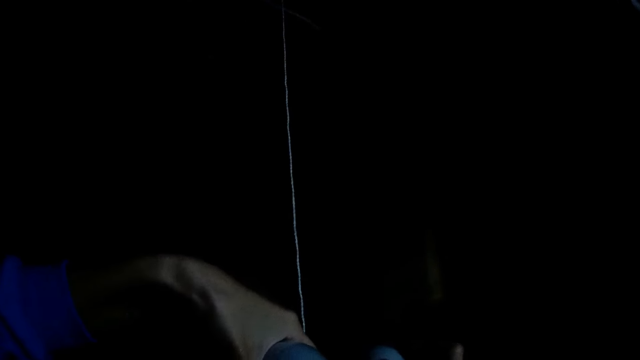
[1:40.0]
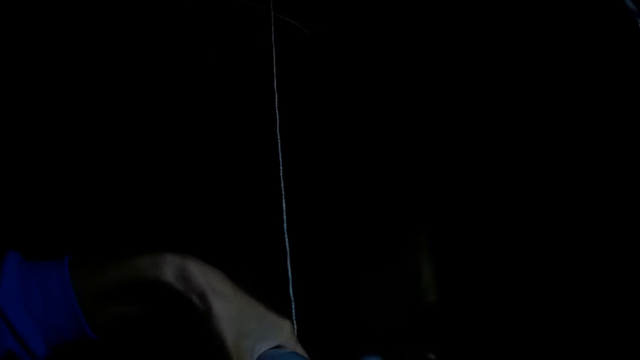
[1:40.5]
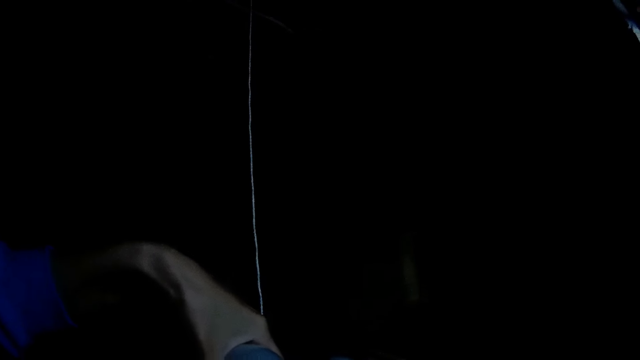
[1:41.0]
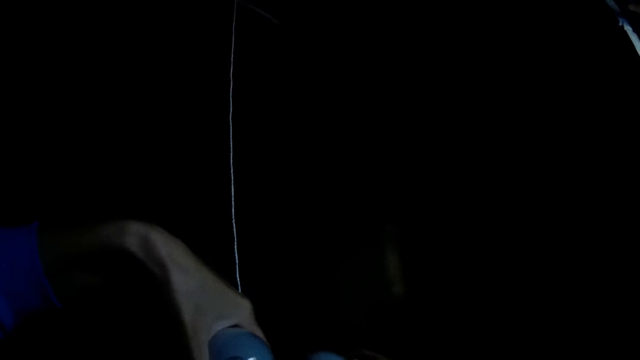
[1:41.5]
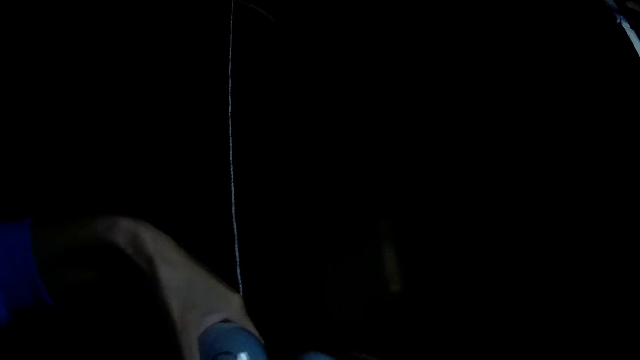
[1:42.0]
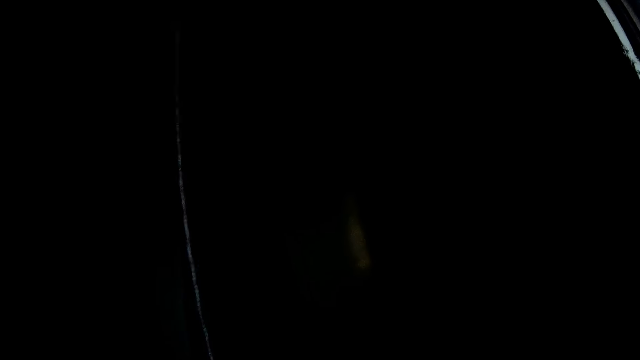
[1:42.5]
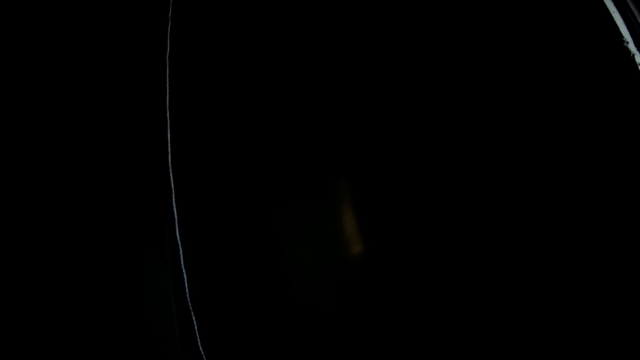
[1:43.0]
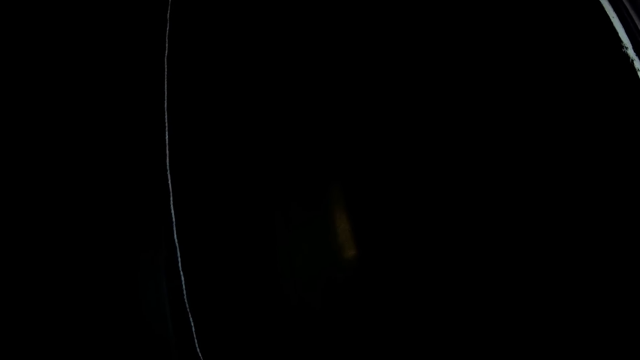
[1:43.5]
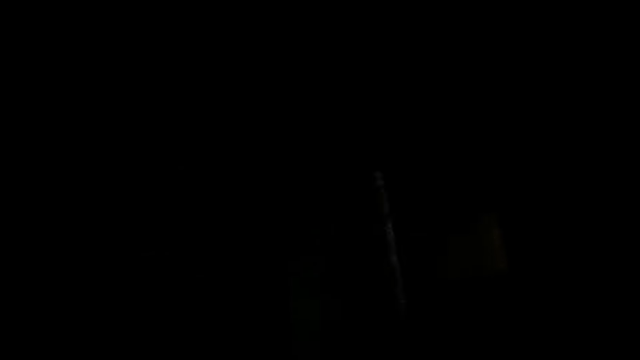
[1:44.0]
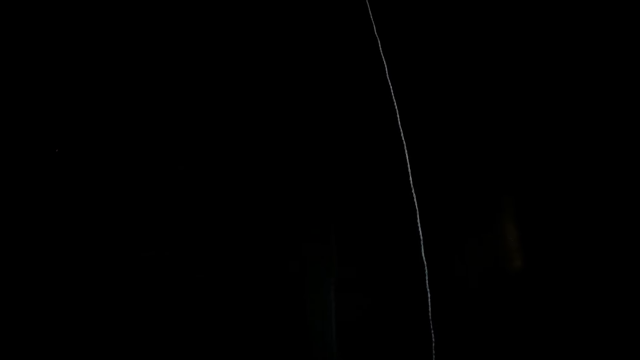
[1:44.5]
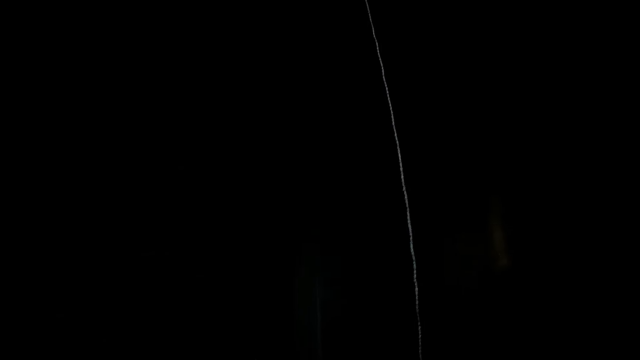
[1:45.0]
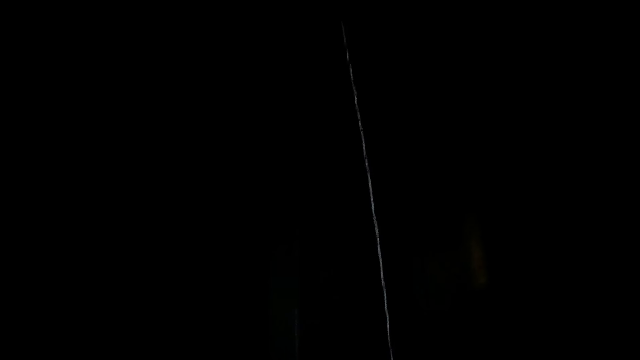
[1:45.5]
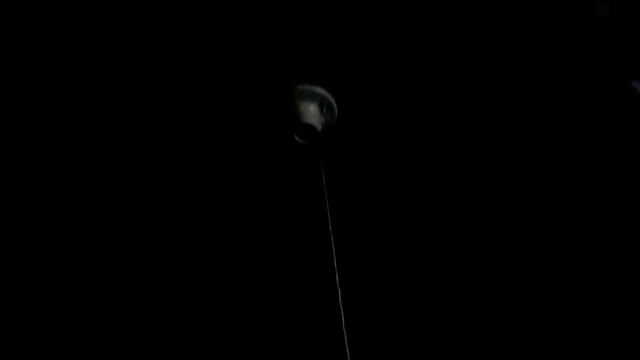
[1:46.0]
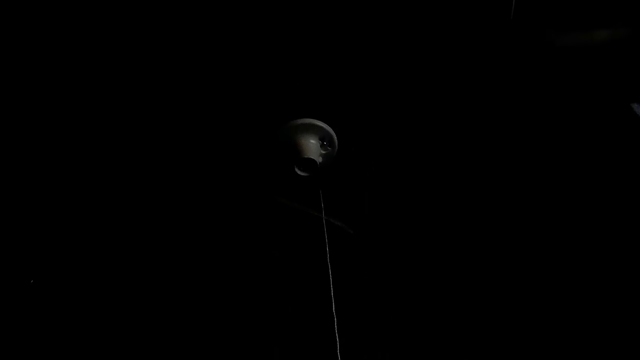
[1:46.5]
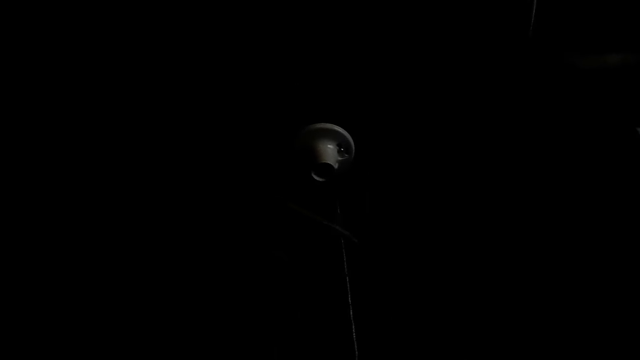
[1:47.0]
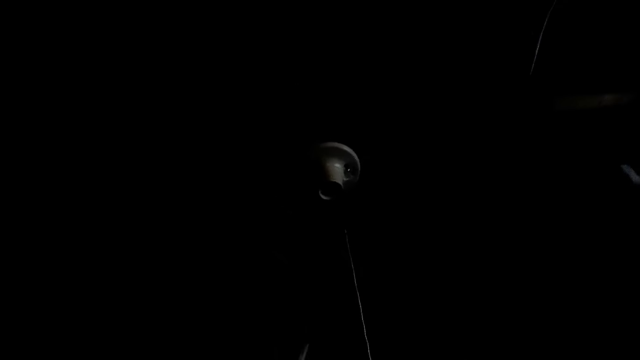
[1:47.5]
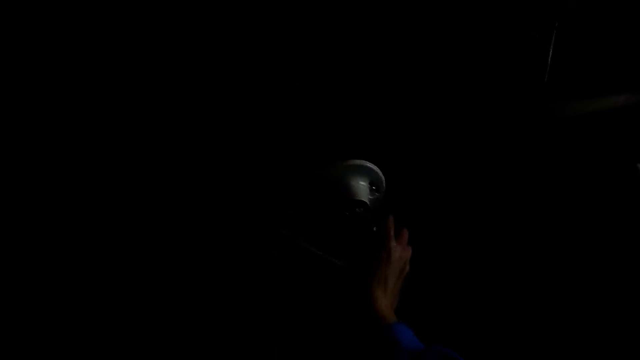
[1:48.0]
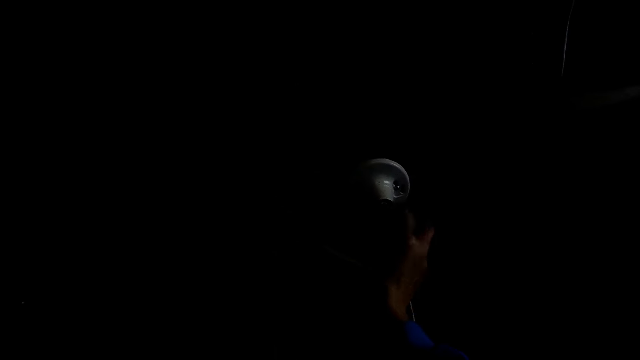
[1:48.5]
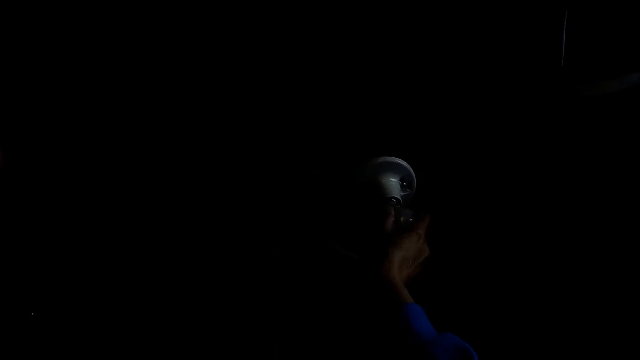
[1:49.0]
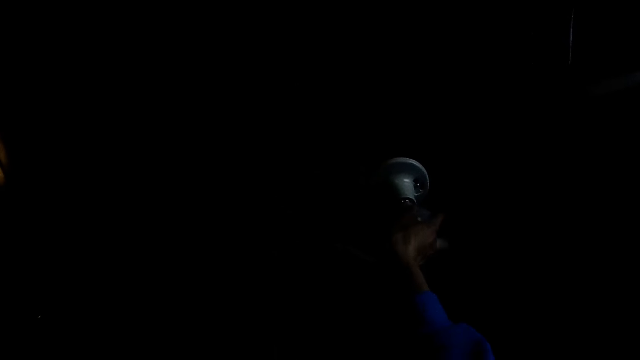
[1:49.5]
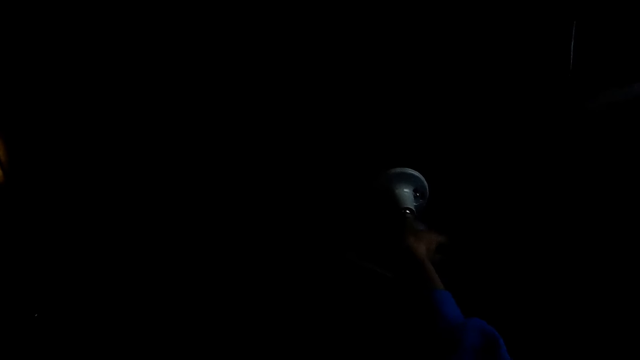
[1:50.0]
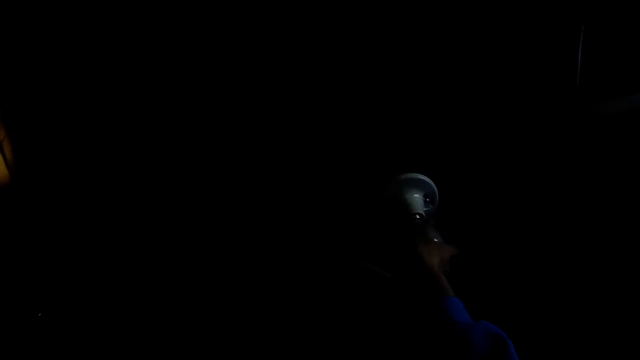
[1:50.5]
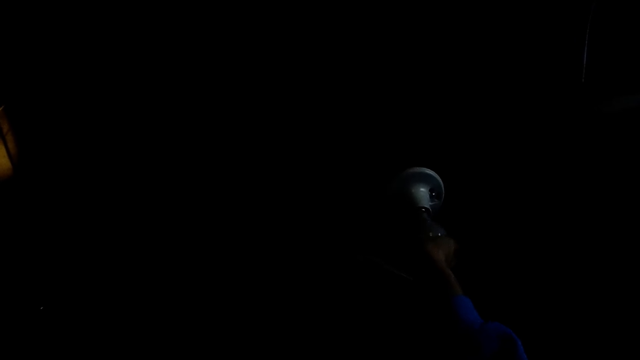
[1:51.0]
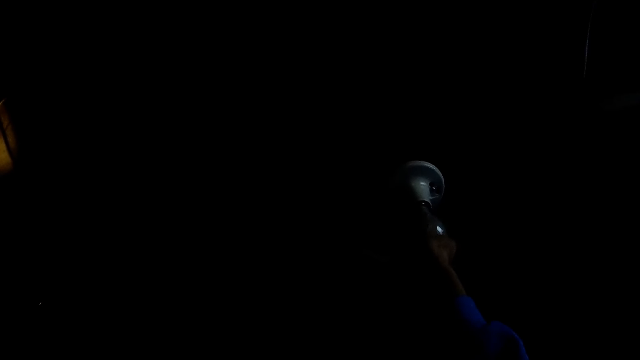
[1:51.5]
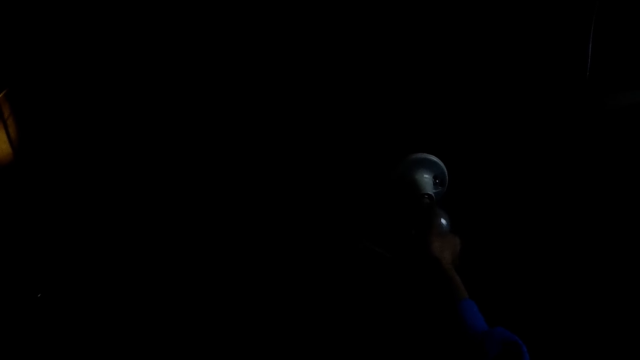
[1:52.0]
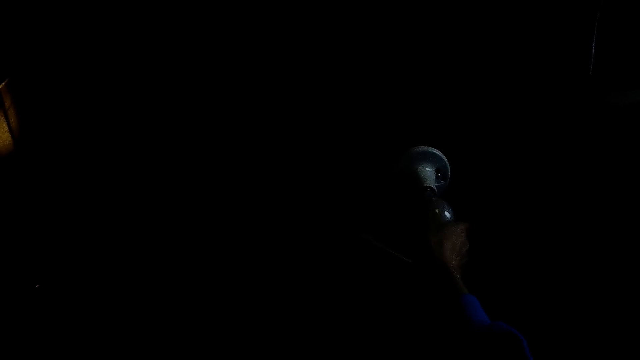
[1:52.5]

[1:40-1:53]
The camera wearer does something. They screw the bulb into the lamp holder in the ceiling.

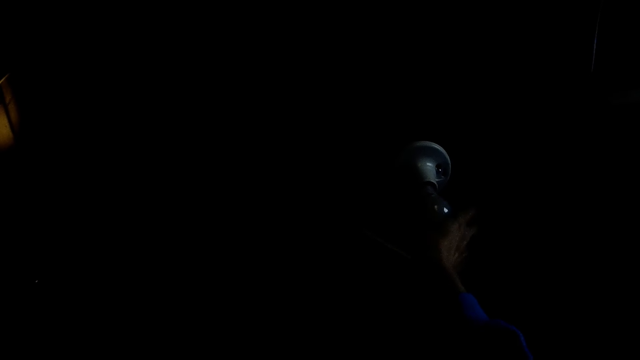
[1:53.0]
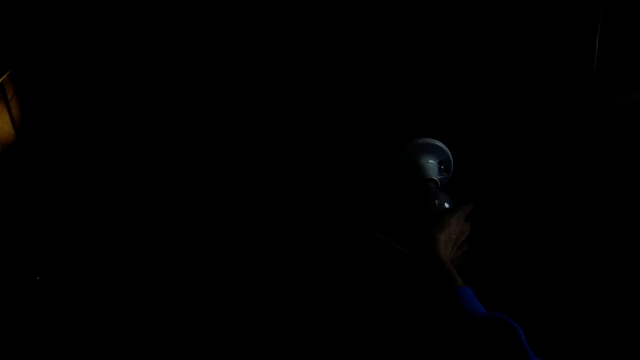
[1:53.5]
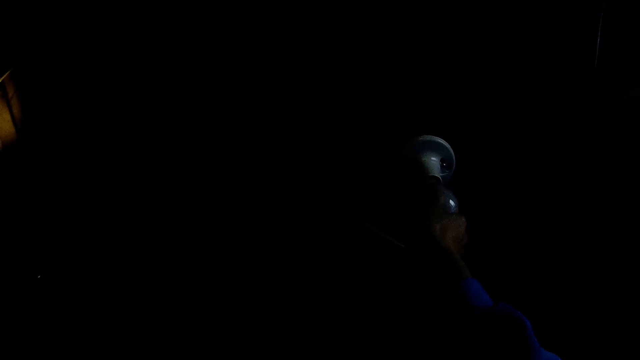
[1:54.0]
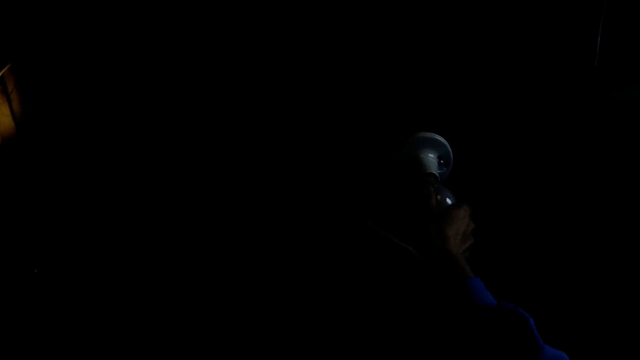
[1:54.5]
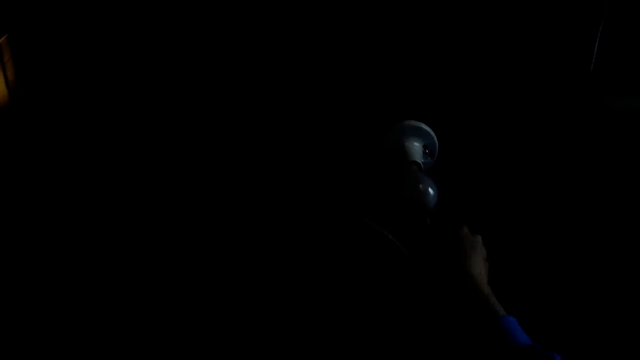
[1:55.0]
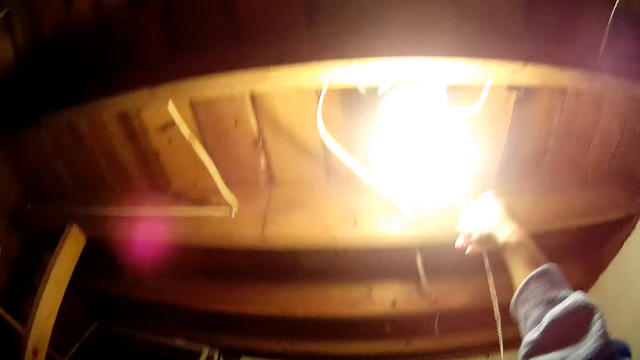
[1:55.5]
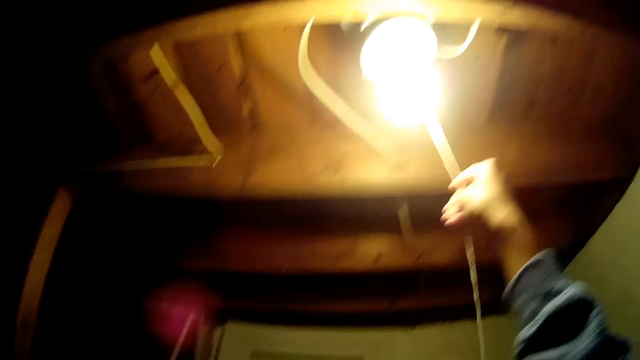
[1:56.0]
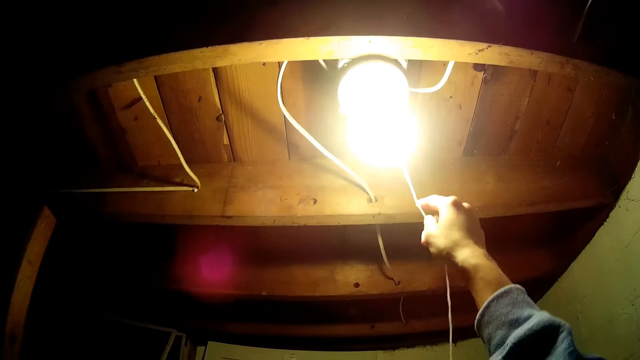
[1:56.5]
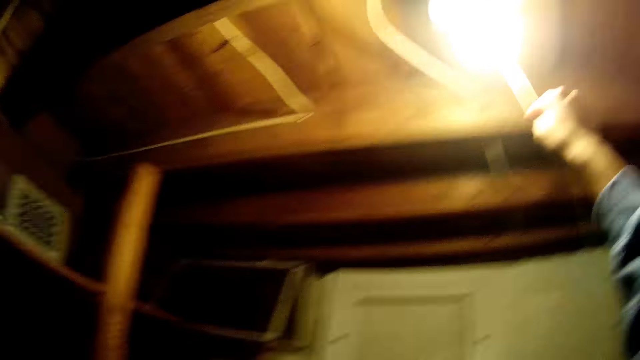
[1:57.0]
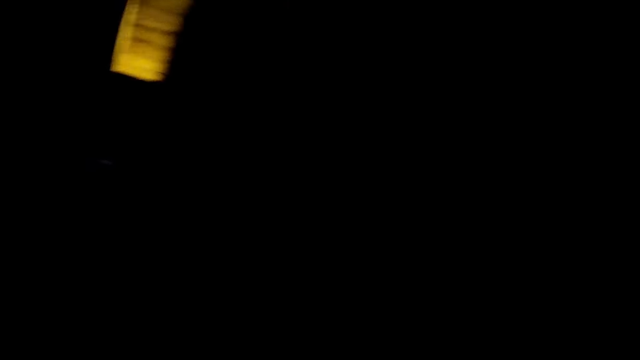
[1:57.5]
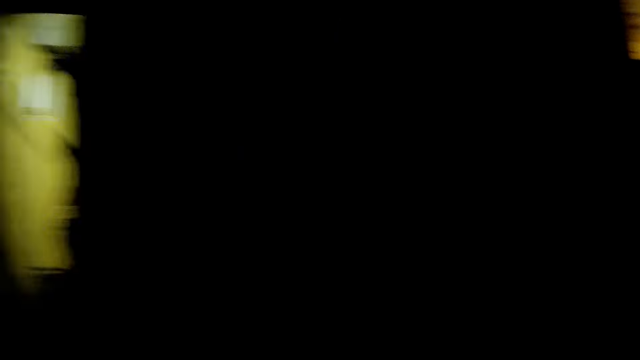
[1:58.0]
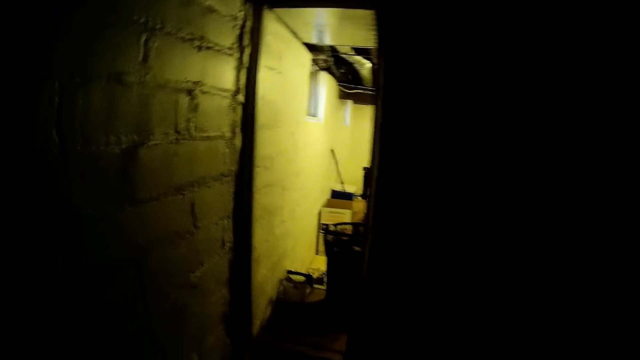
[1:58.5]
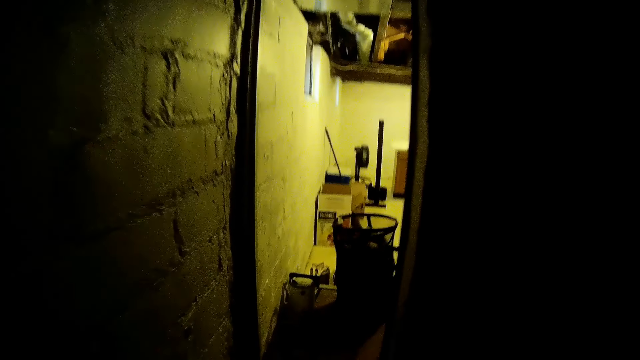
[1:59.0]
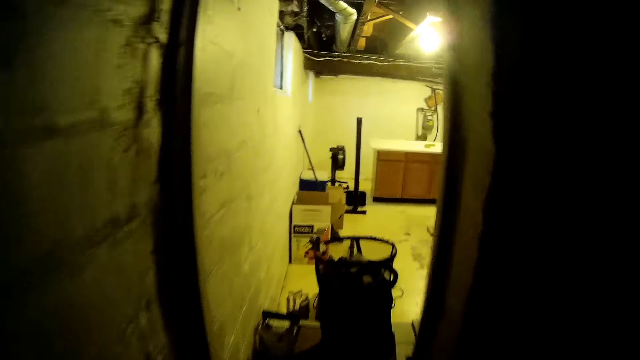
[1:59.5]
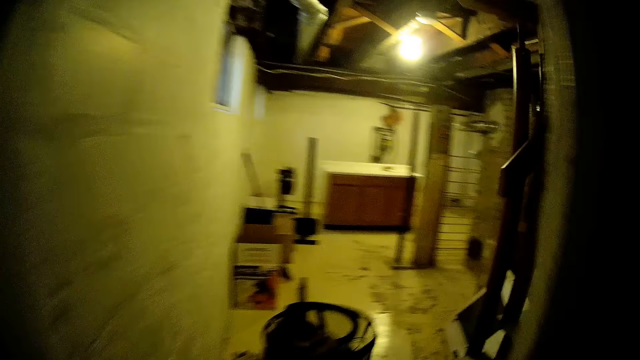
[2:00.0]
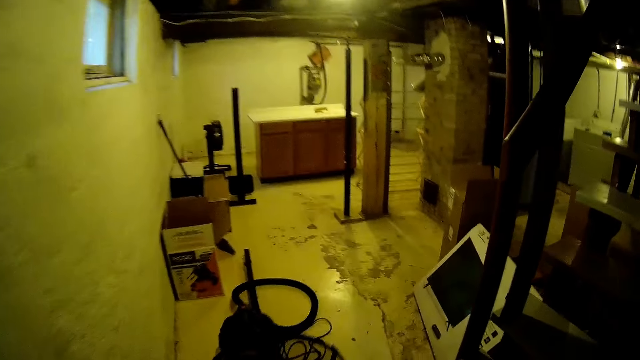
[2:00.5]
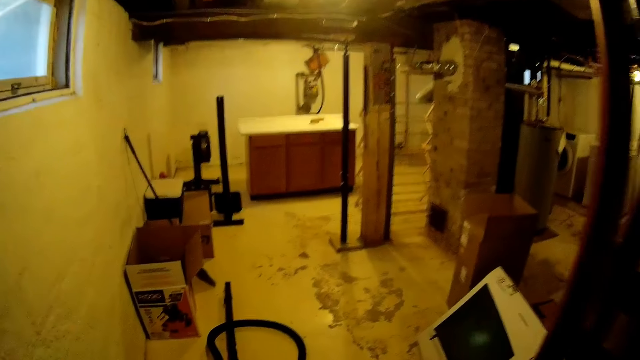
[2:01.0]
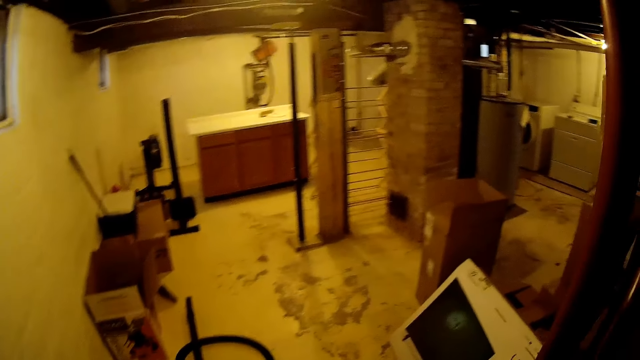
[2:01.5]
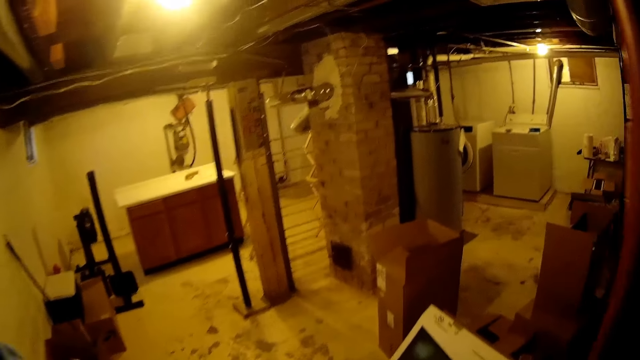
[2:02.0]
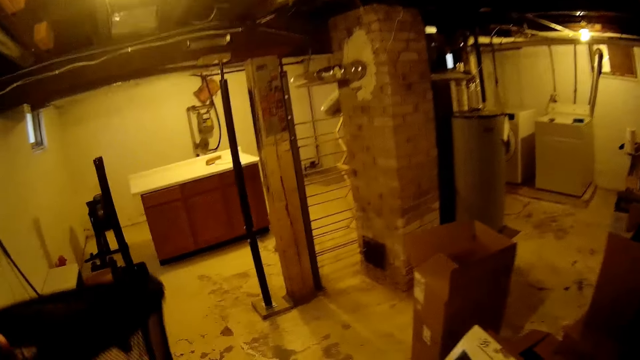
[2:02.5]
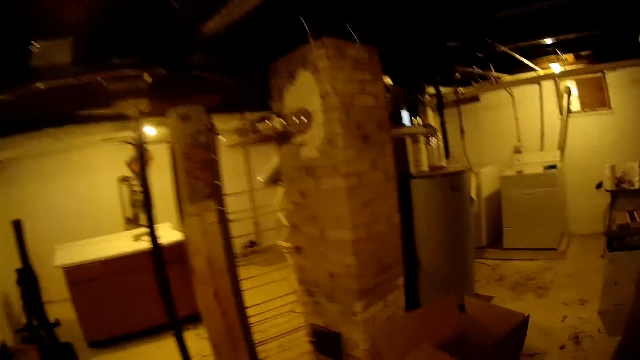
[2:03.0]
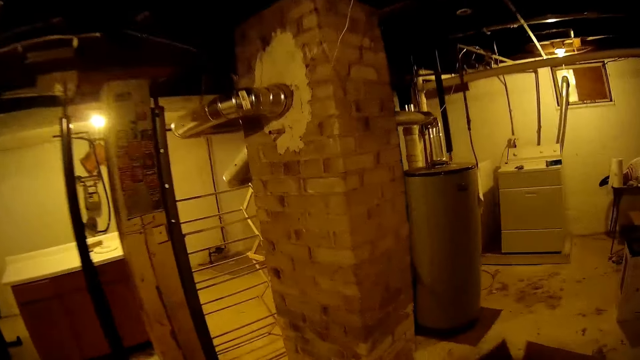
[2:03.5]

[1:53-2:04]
The camera wearer turns on the bulb with her right hand. She turns off the bulb with her right hand. She leaves the room. She walks around the room. She holds the laundry basket with her left hand.
